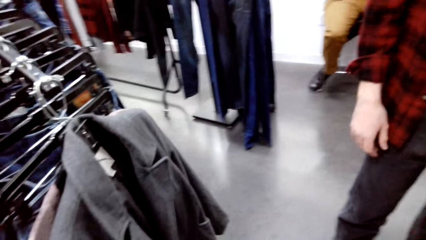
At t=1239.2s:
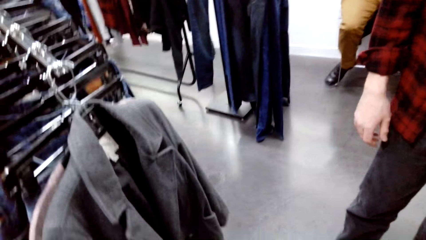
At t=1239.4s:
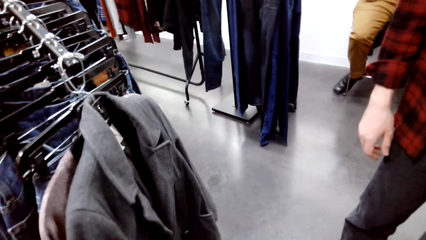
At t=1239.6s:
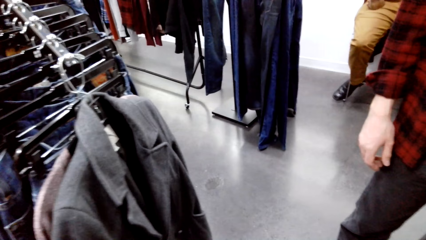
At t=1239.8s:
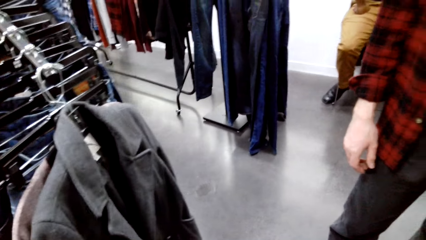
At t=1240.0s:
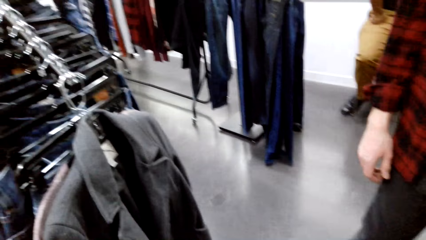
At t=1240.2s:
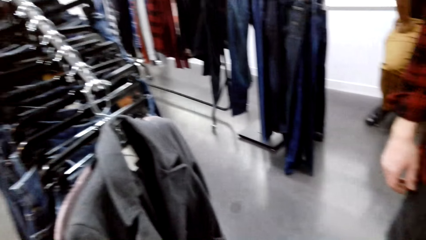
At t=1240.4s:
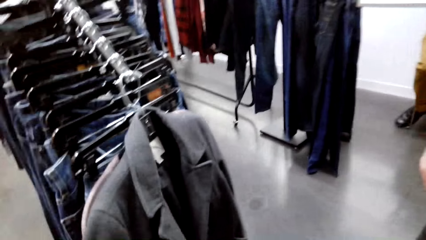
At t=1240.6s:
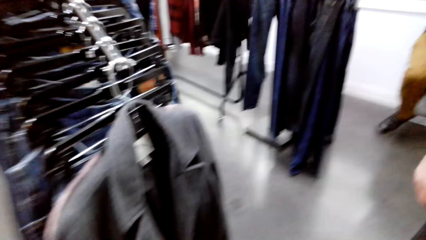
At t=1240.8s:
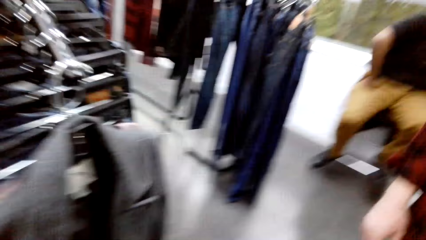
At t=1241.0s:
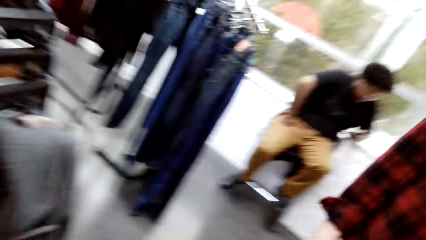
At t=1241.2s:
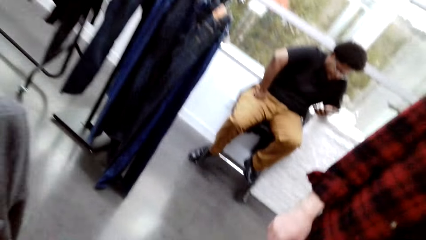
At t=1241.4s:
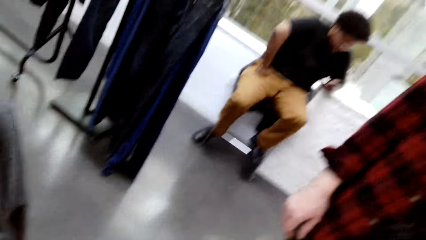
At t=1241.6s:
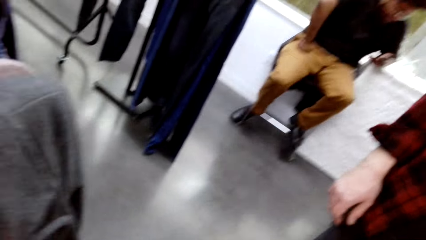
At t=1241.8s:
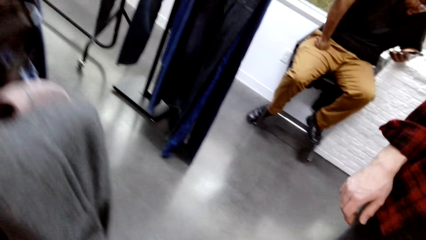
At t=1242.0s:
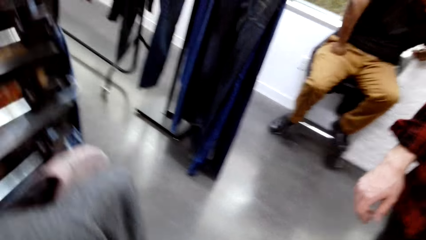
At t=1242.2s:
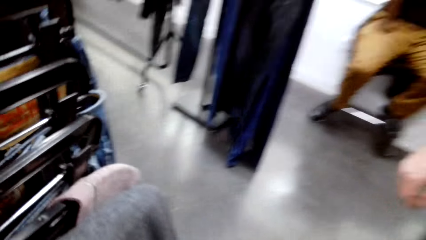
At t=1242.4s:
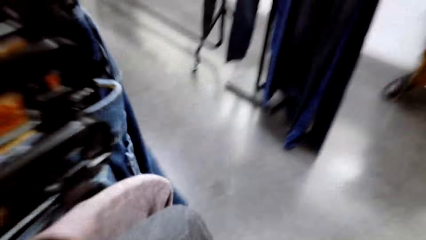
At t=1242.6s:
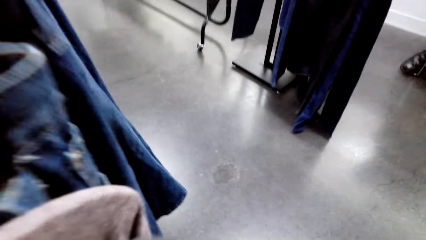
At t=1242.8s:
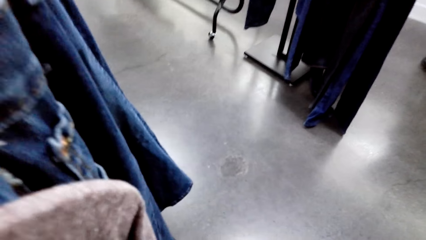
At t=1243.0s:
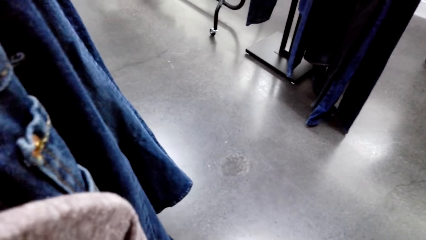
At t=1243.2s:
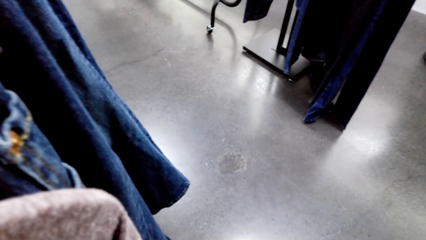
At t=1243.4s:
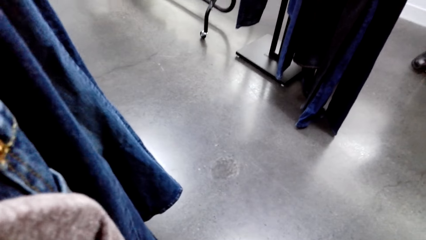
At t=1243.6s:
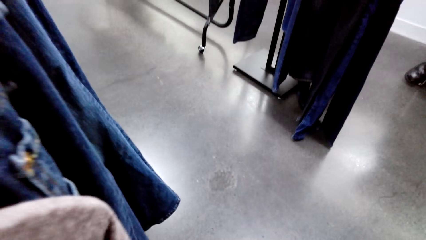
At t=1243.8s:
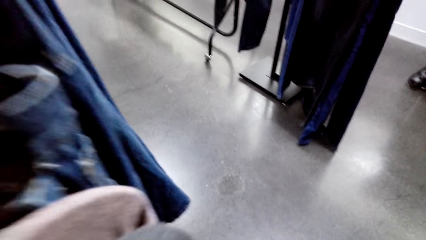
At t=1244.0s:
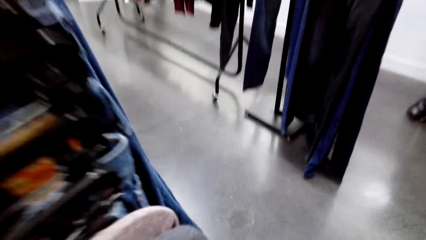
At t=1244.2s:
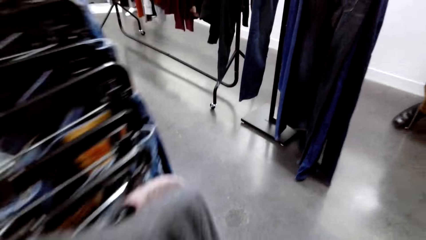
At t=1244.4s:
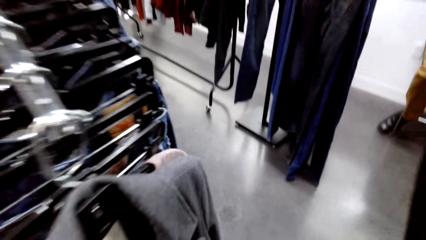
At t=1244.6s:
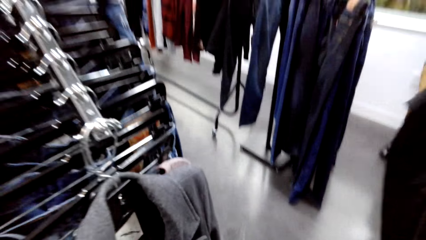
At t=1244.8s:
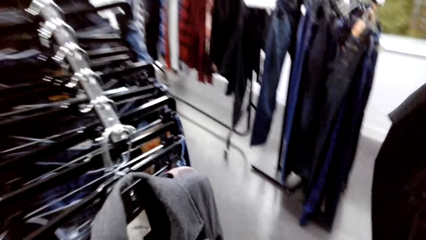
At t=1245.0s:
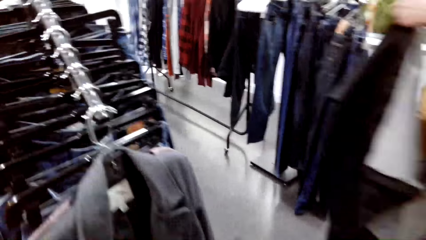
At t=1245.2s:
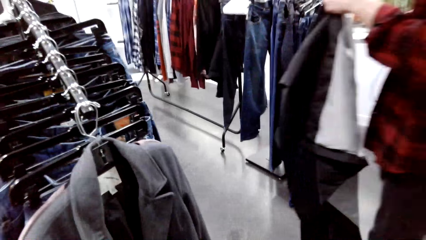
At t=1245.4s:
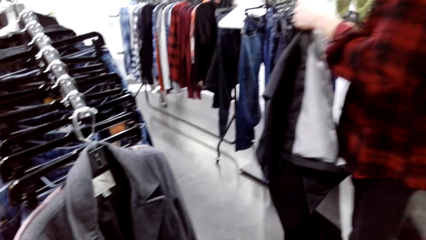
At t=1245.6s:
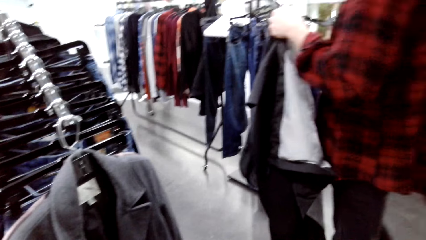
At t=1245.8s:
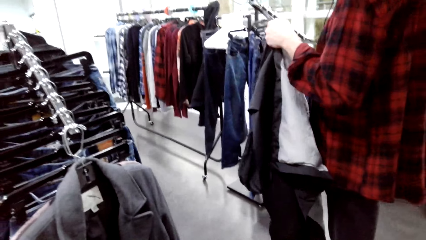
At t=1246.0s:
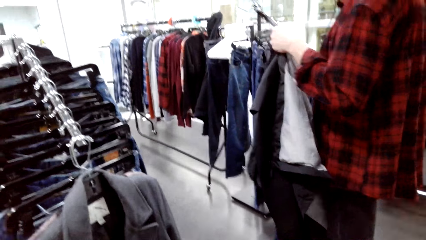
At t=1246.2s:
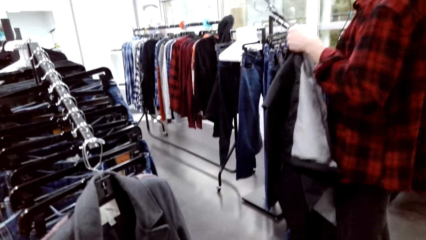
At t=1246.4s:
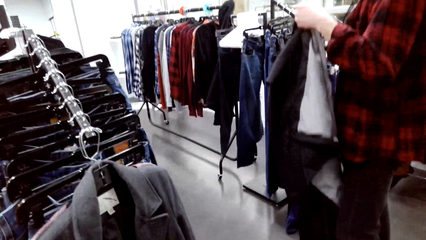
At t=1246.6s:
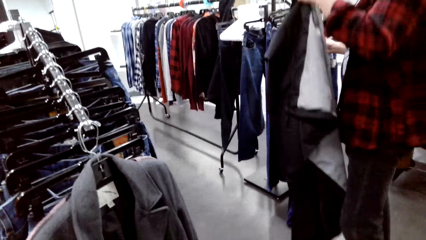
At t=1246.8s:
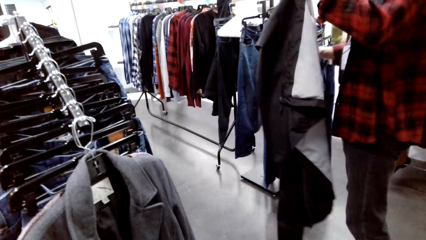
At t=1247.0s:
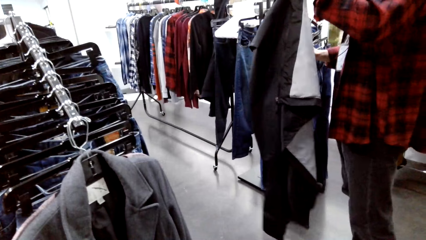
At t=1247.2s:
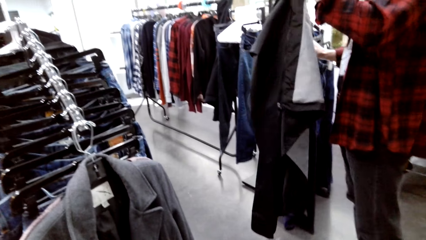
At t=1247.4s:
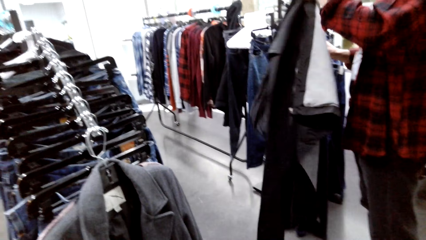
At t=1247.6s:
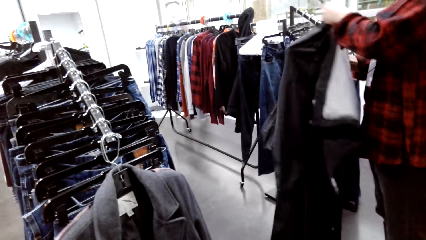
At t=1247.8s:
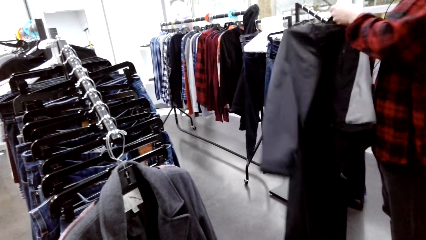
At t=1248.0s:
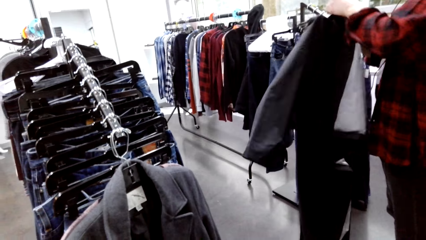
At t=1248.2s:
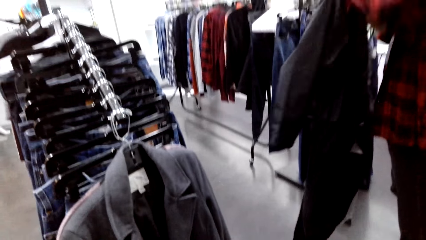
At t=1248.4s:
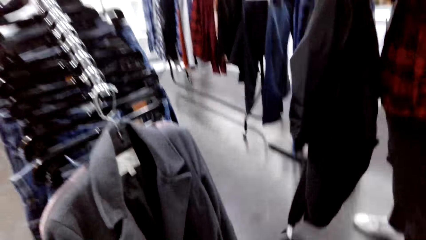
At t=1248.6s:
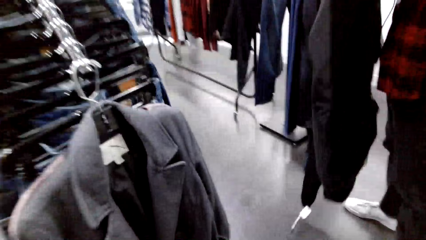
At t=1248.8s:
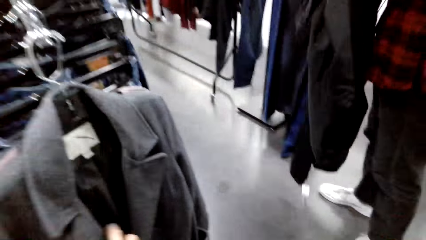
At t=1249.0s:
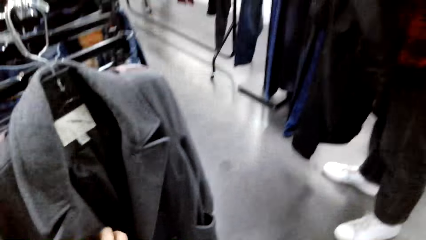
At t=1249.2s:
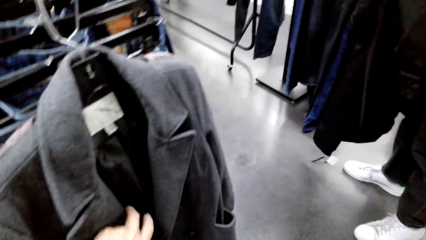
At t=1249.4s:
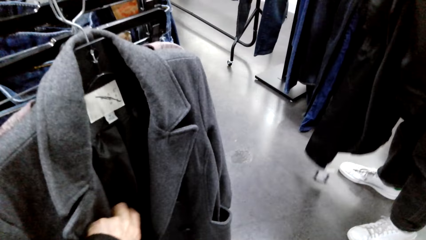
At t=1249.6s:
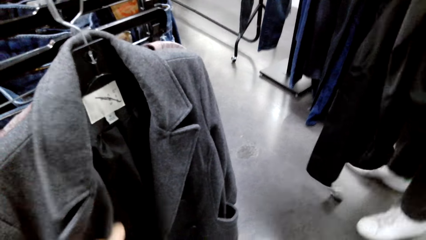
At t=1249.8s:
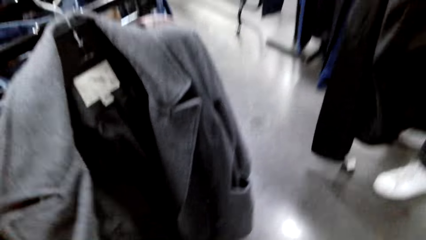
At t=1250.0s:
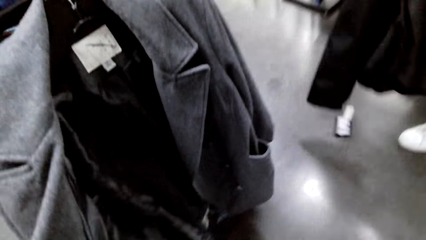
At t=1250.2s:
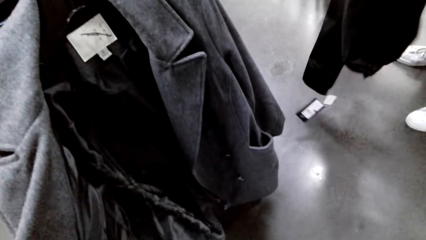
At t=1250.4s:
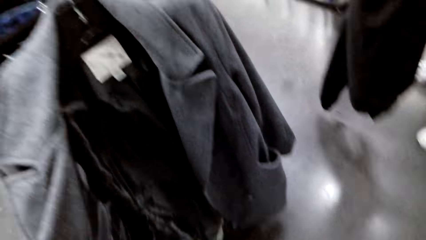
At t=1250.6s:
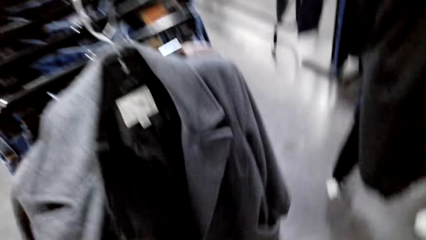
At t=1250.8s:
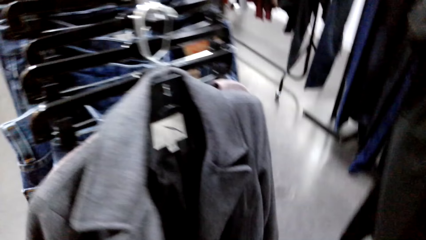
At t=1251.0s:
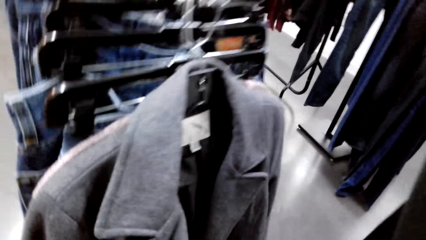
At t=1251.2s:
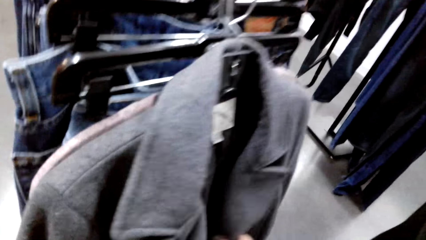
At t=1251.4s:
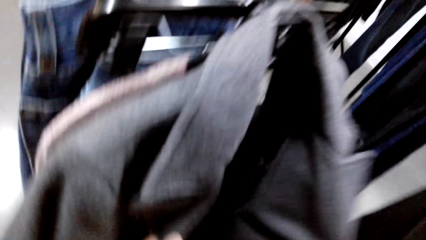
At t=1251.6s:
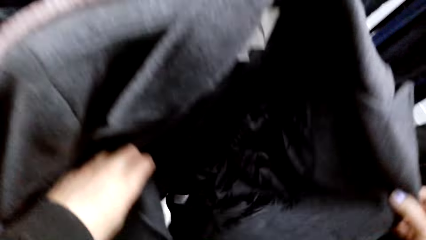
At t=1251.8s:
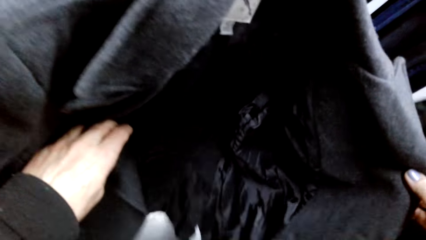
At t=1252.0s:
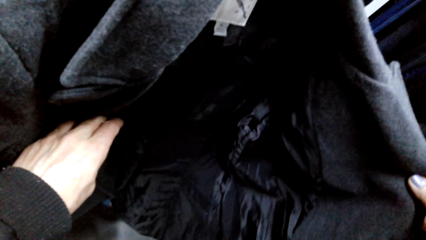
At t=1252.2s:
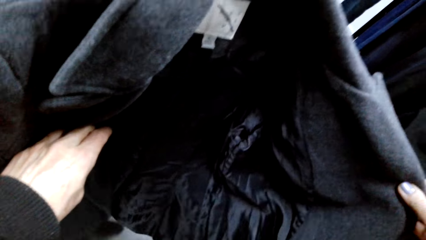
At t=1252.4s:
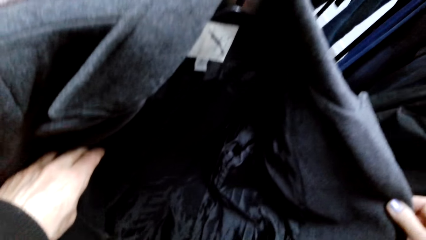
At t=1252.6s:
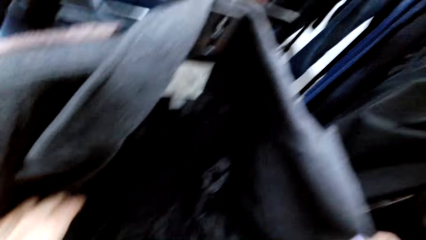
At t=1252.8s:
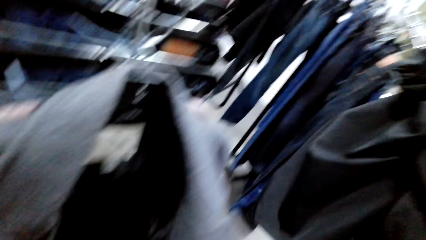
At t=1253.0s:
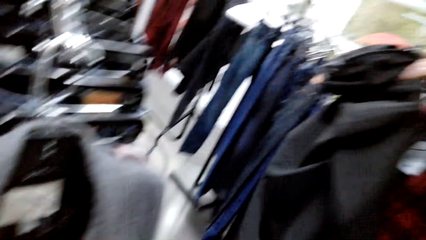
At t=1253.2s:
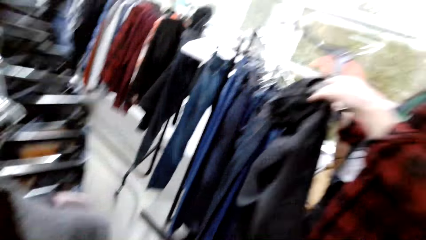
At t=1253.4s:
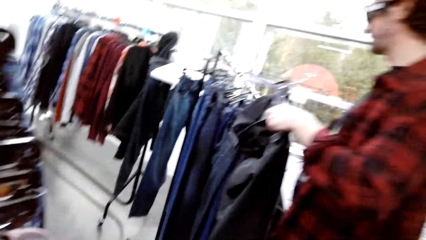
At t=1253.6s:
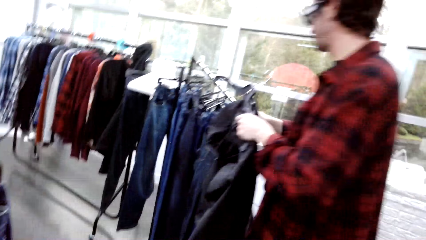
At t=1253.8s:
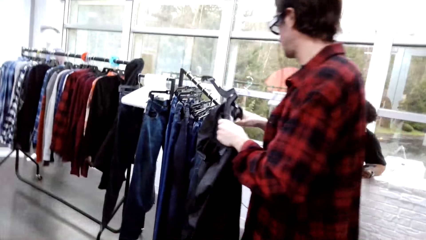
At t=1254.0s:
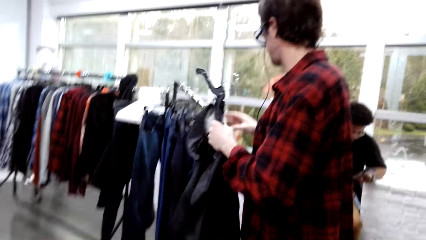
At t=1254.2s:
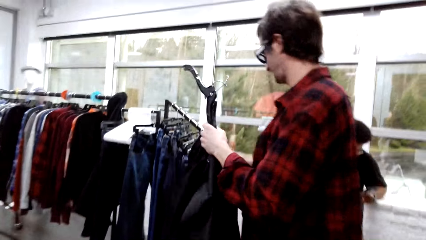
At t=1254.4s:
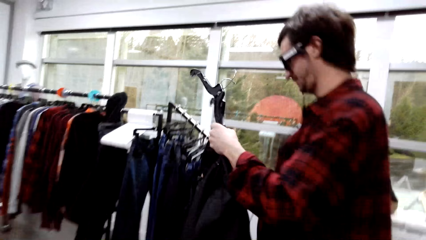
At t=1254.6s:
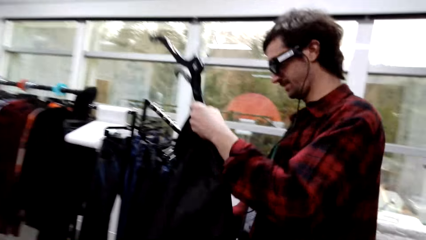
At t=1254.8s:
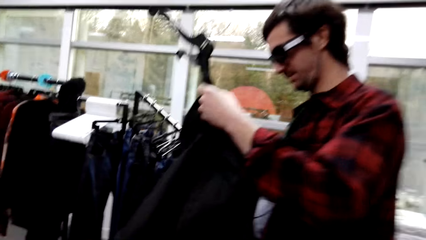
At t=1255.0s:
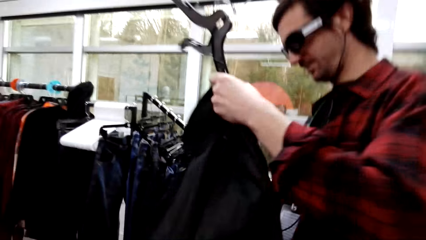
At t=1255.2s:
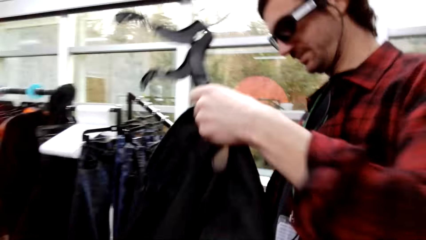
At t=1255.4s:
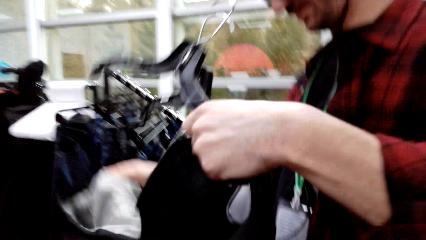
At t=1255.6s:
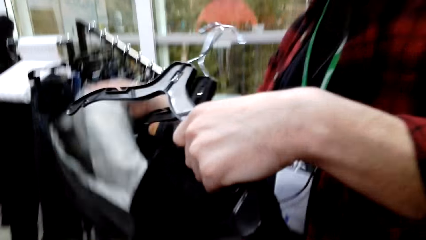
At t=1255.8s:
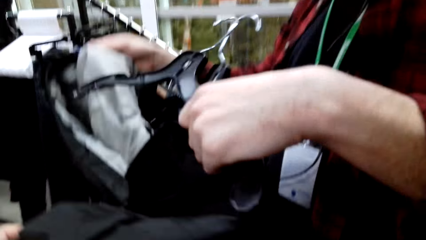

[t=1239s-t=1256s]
The camera wearer touches a coat with a hand. They converse with a male. The male places a hanger on the jacket. The camera wearer touches a cloth. They flip through the coat. They put the cloth on a hanger. They converse with the male.
